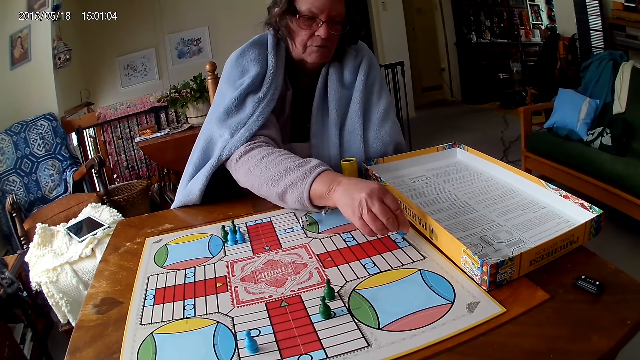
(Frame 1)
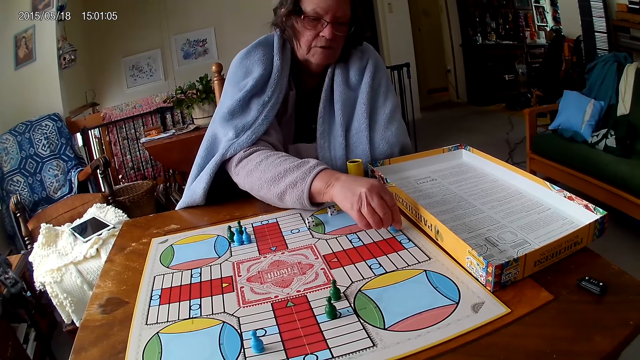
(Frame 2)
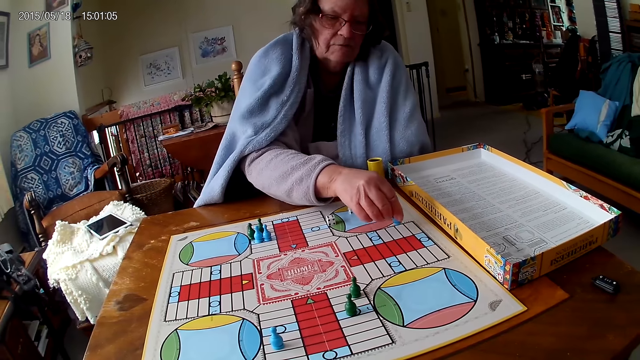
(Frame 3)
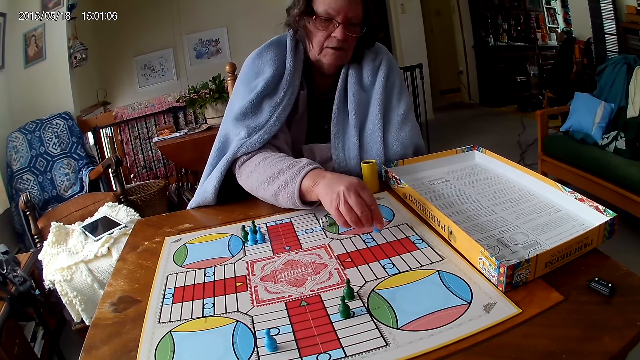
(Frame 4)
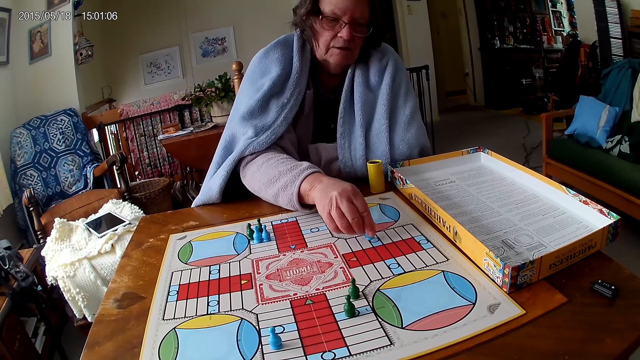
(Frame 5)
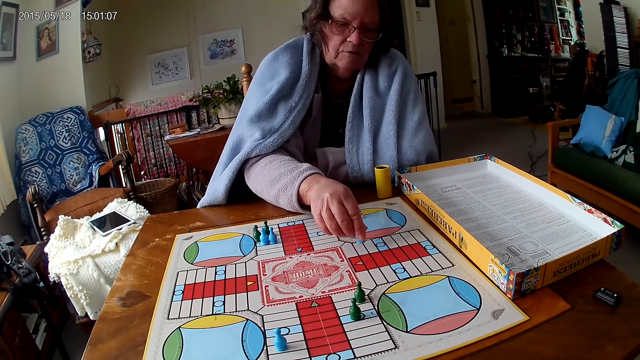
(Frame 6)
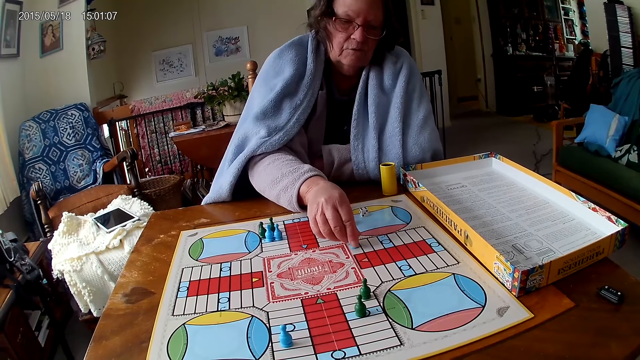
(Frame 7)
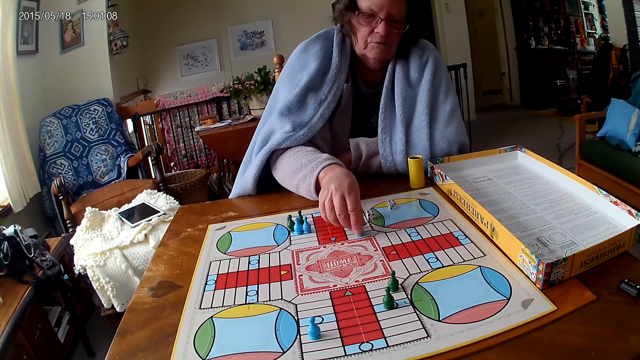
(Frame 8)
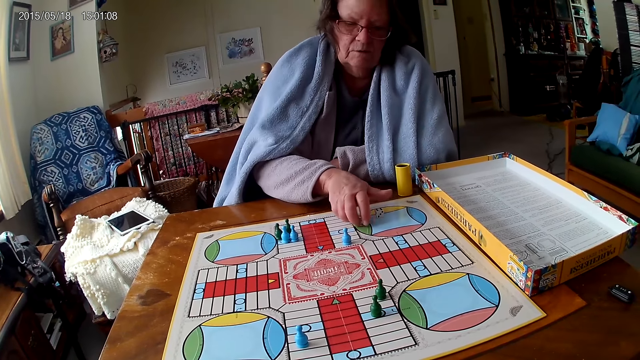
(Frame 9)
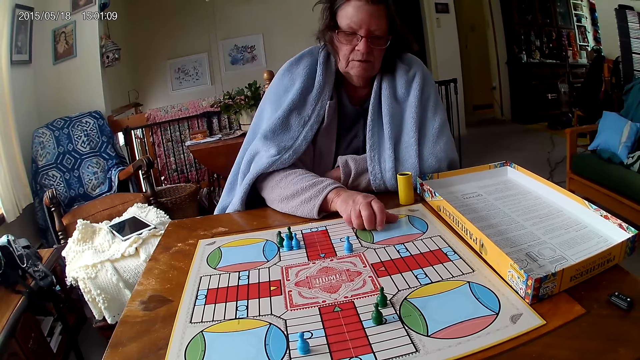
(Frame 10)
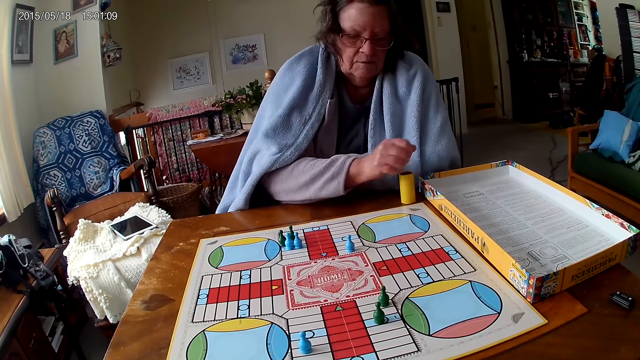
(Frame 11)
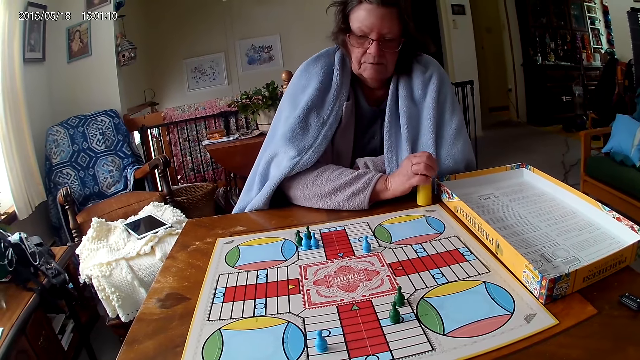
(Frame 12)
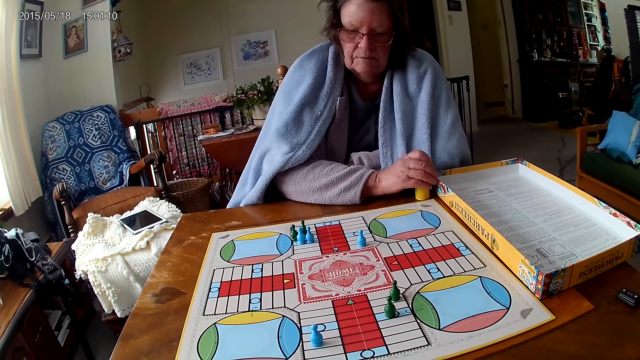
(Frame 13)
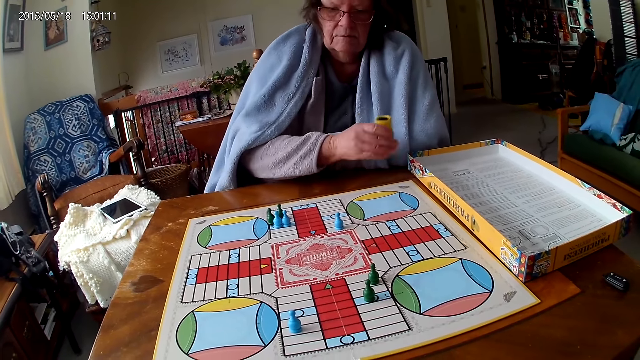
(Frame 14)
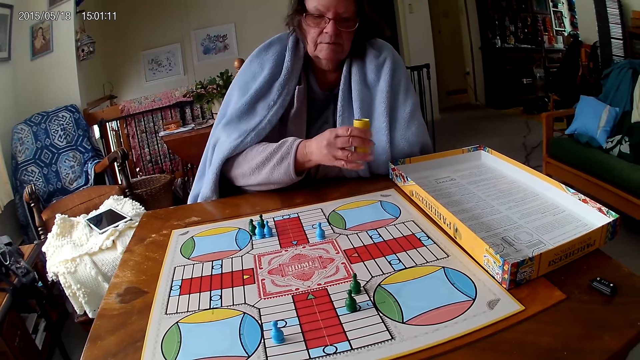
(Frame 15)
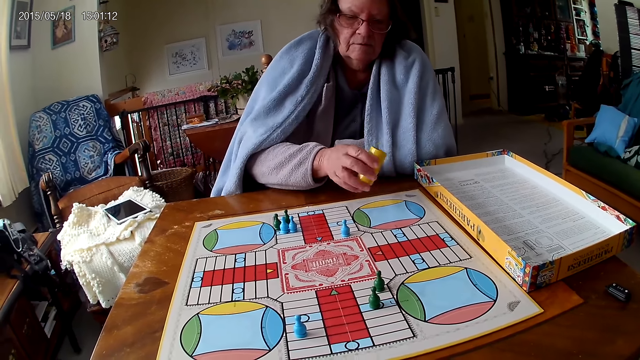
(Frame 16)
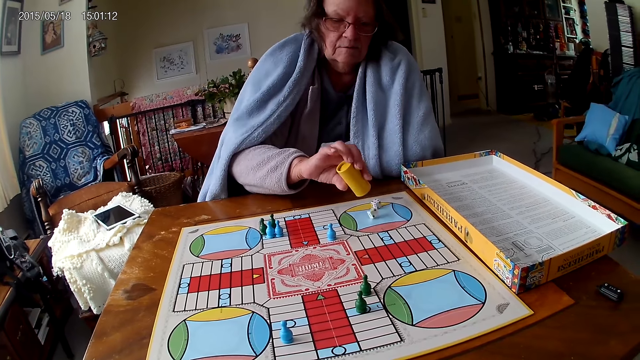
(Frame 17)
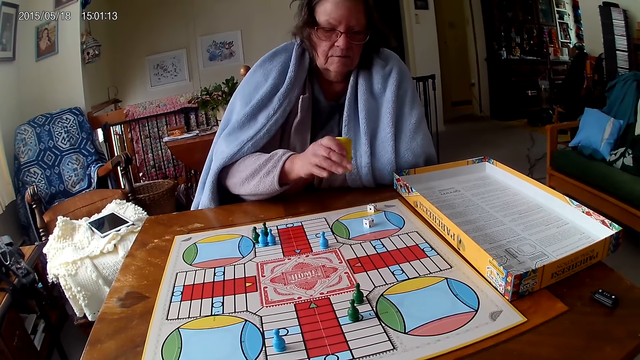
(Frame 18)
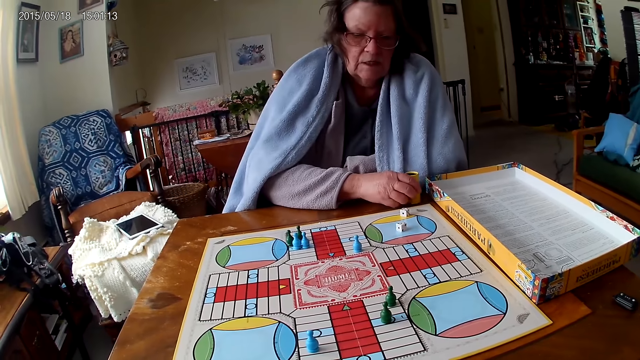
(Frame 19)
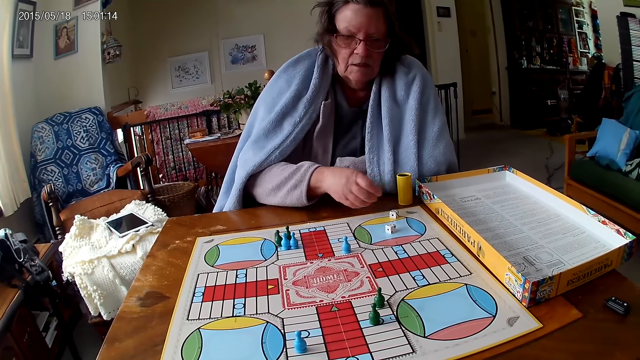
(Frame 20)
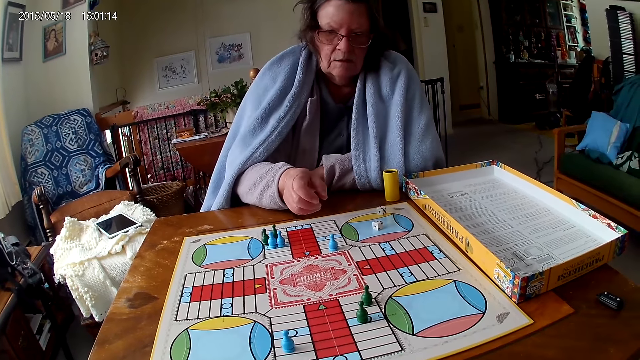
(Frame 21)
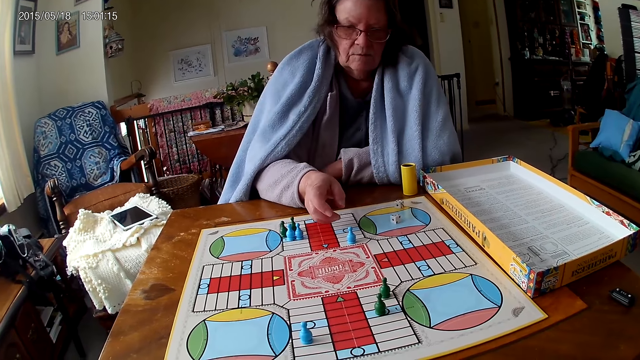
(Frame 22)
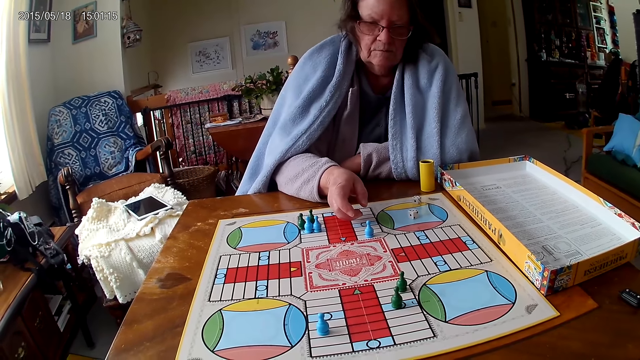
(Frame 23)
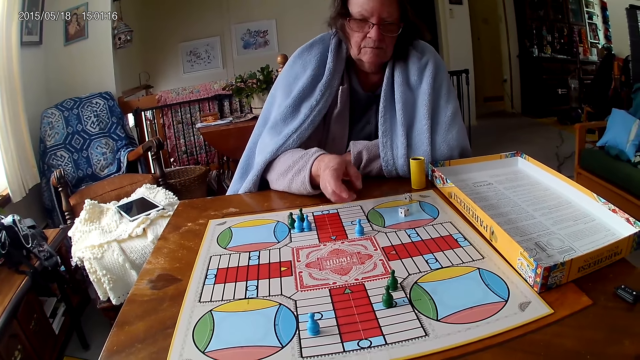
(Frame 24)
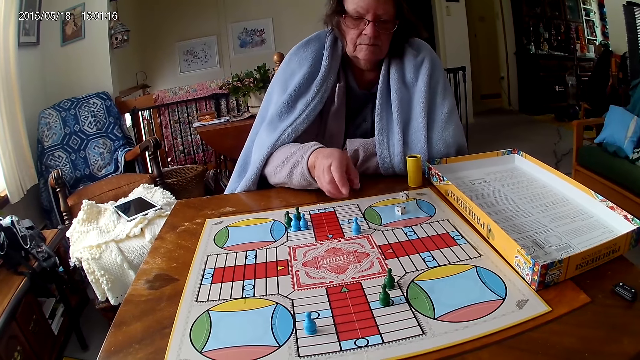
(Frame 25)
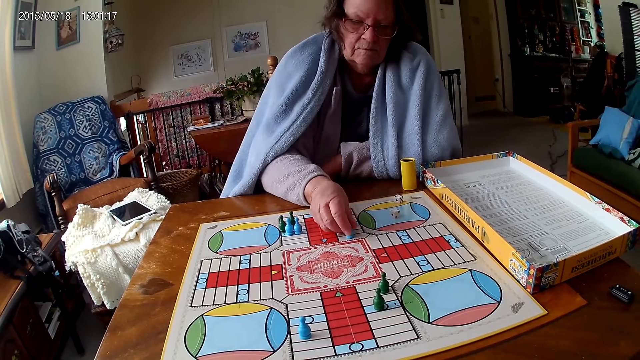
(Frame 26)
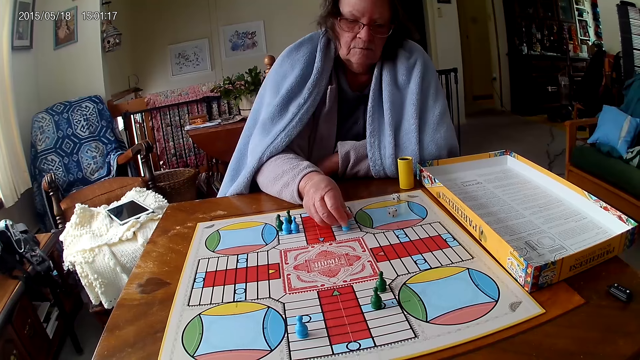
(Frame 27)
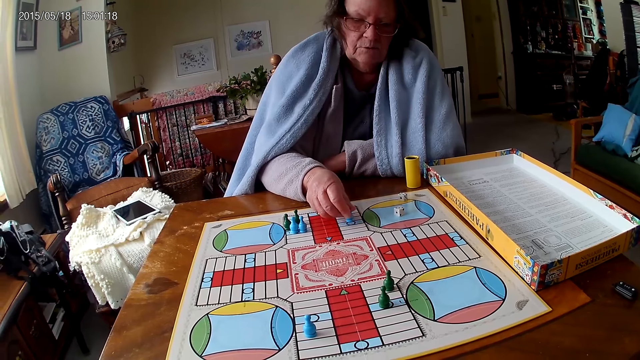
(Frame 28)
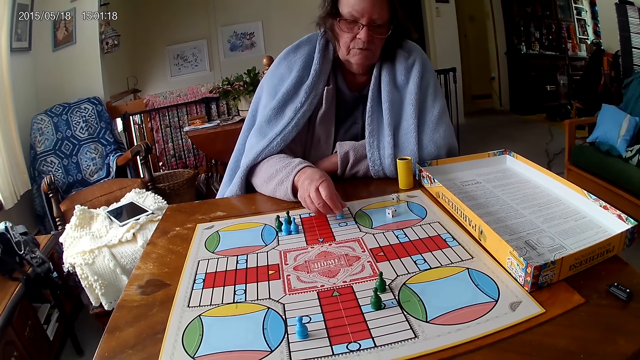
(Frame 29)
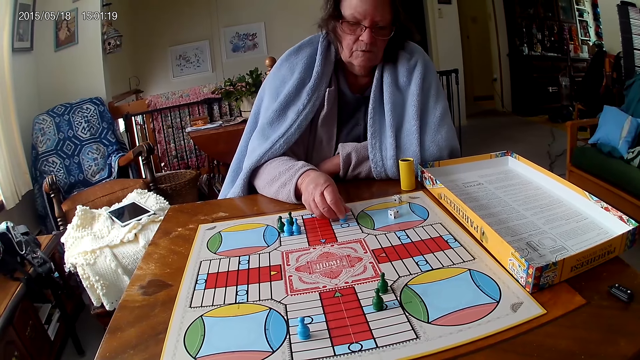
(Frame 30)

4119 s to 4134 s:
A woman packs dice from the ludo game on the table with her right hand. She picks the dice. She puts the dice in the dice cup on the table with her right hand. She picks the dice cup from the table with her right hand. She shakes the dice cup in her right hand. She pours the dice in the dice cup on the ludo game with her right hand. She throws the dice. She puts the dice cup down. She counts the tiles on the ludo game on the table with ludo tokens in her right hand. She moves a pawn.

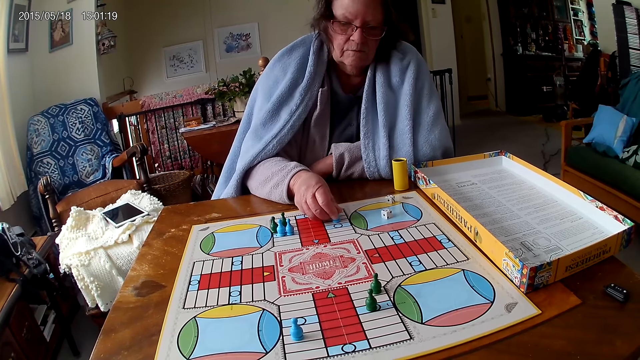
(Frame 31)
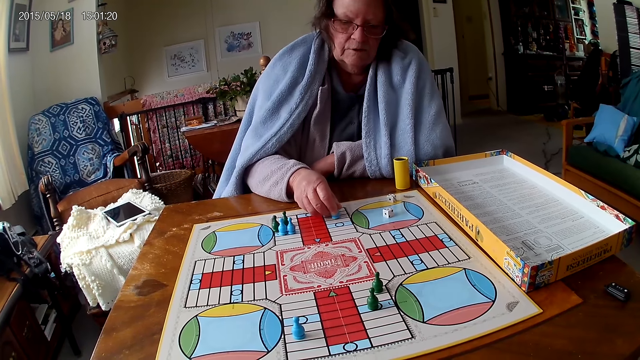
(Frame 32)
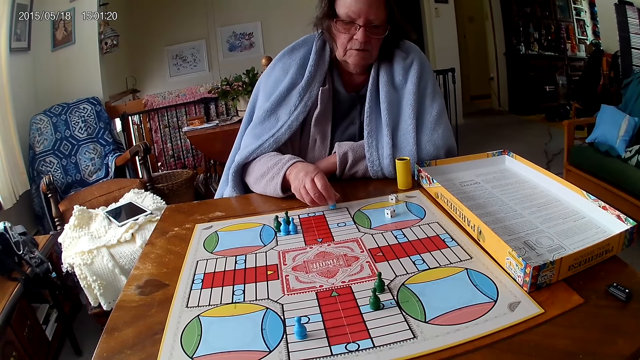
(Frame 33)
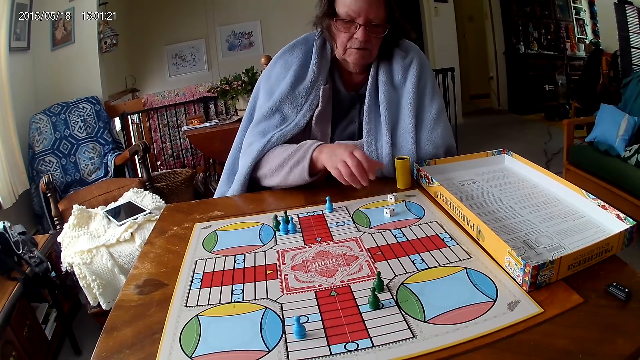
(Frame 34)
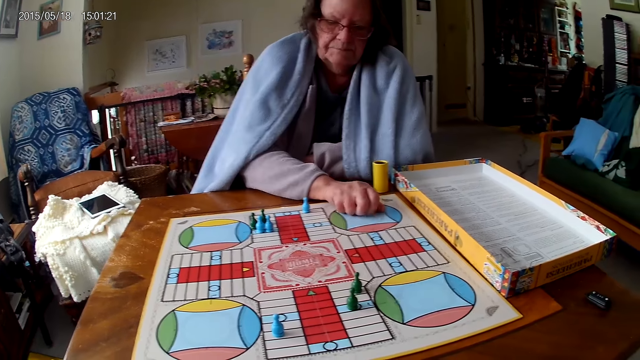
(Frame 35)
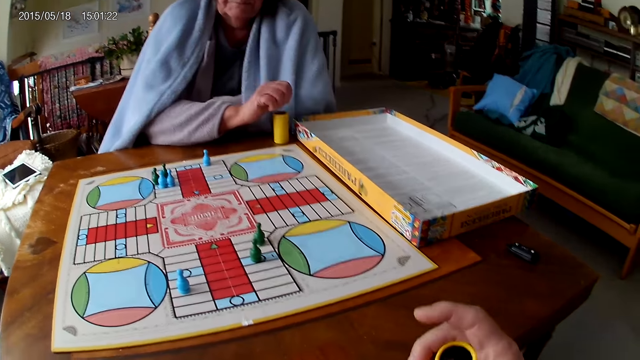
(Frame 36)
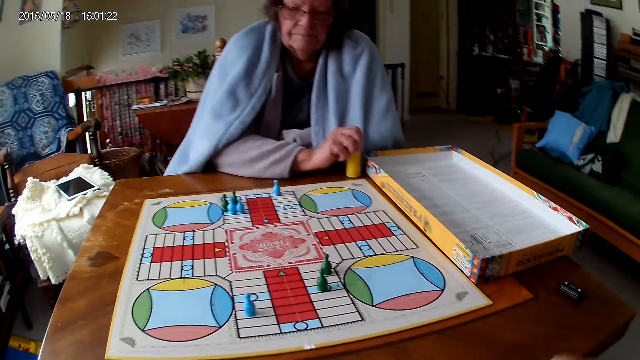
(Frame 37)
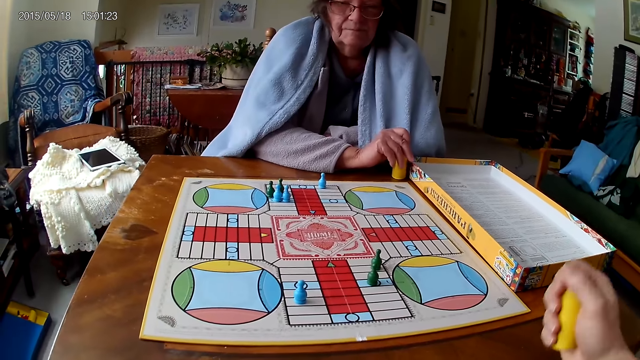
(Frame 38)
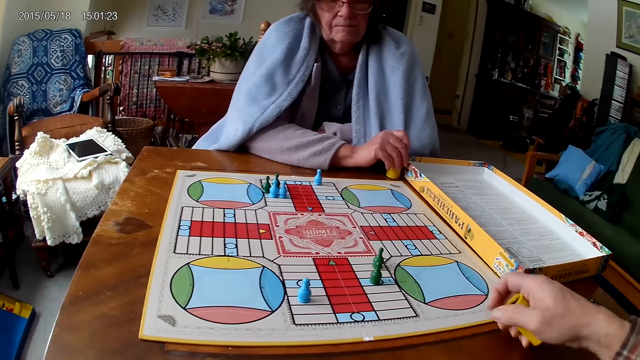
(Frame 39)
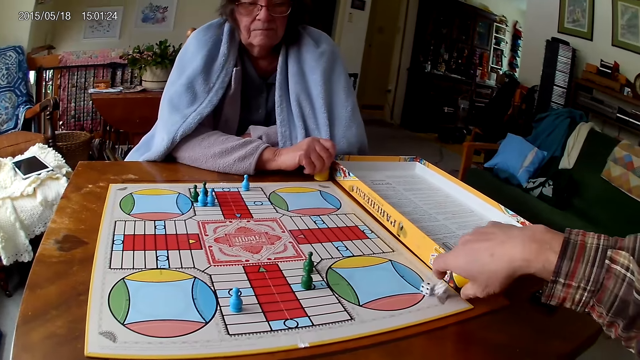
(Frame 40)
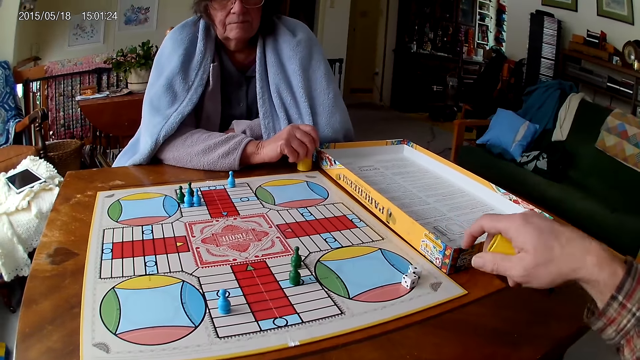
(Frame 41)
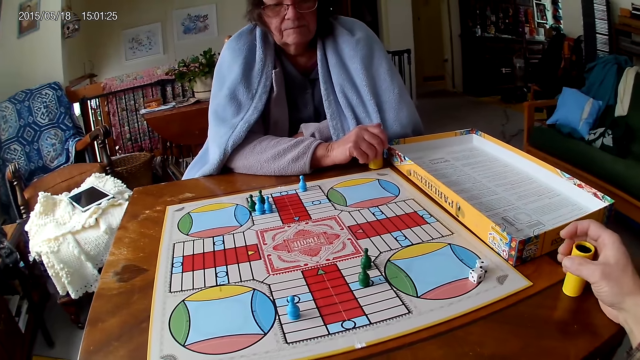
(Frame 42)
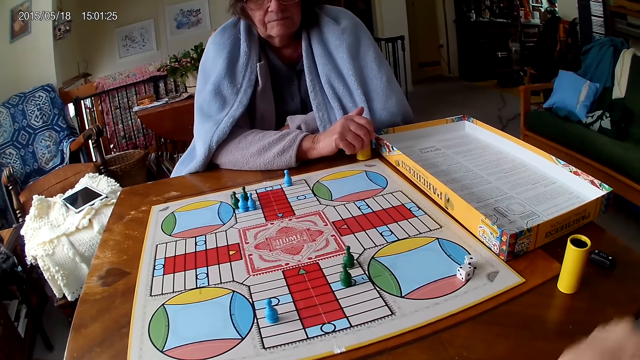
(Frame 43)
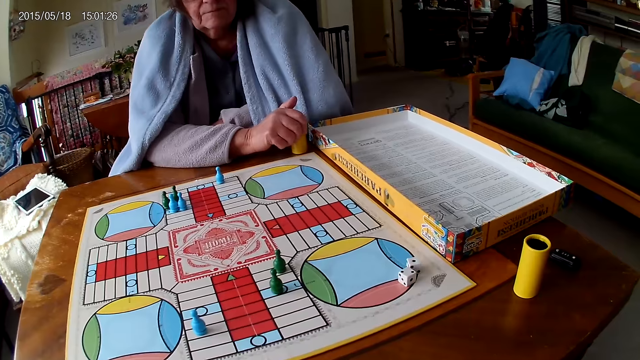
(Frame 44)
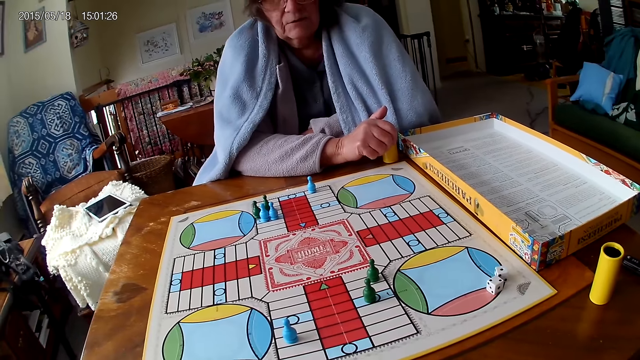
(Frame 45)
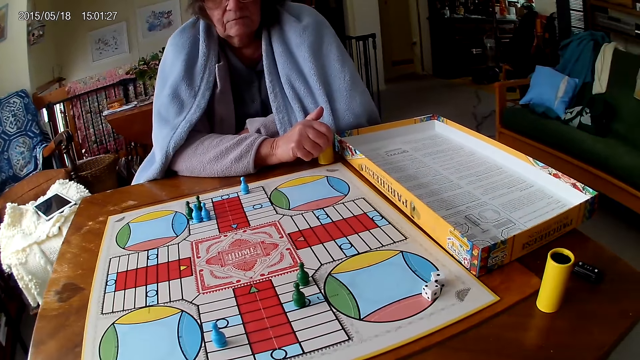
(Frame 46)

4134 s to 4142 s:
A woman packs dice from the ludo game on the table with her right hand. The woman puts the dice in the dice cup on the table with her right hand. The camera wearer shakes the dice cup in his right hand. He pours the dice in the dice cup on the ludo game with his right hand. He drops the dice cup on the table with his right hand. He puts the dice in the dice can.
